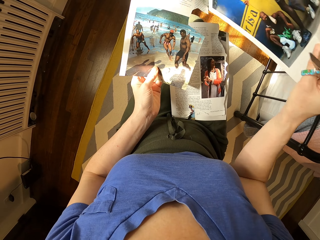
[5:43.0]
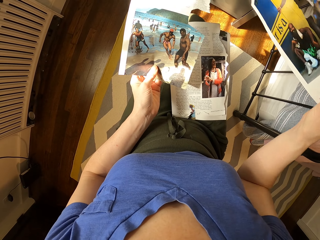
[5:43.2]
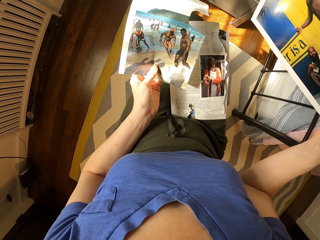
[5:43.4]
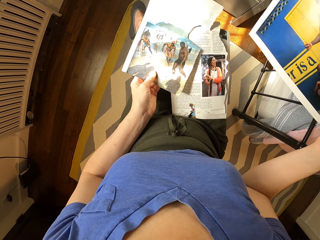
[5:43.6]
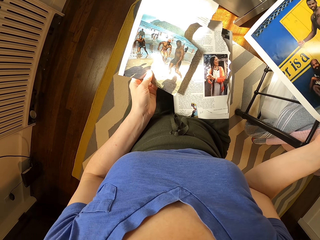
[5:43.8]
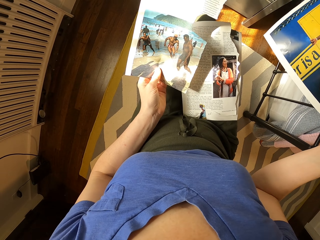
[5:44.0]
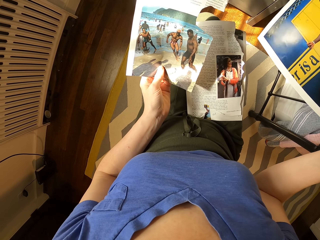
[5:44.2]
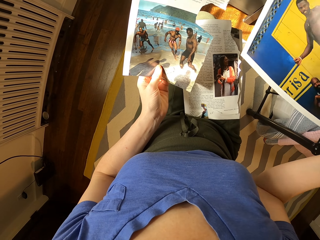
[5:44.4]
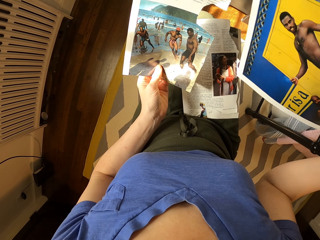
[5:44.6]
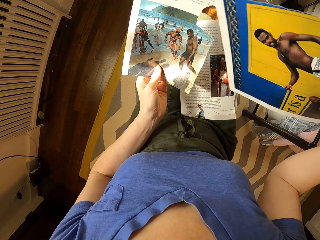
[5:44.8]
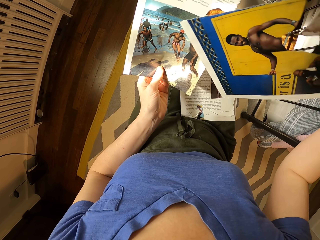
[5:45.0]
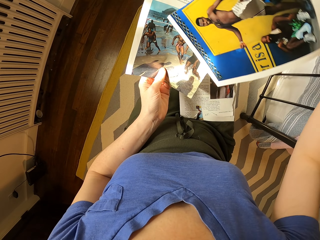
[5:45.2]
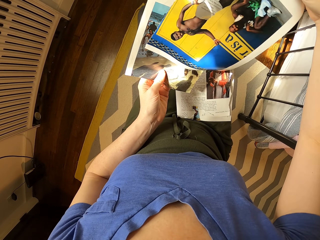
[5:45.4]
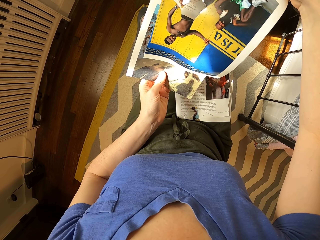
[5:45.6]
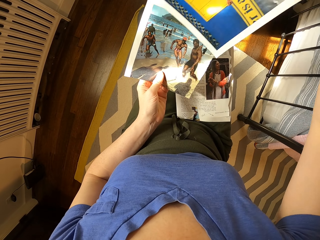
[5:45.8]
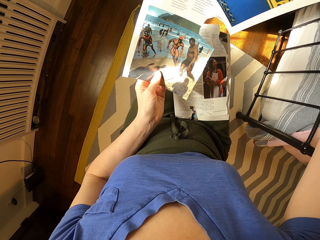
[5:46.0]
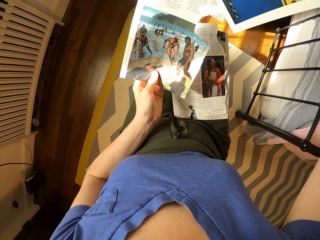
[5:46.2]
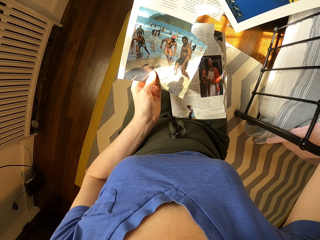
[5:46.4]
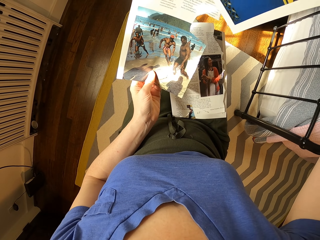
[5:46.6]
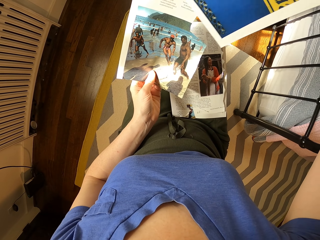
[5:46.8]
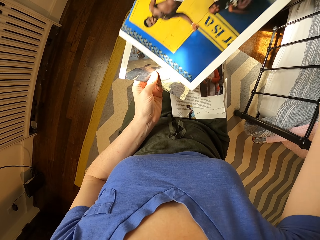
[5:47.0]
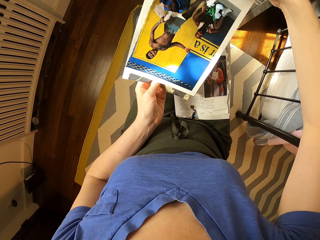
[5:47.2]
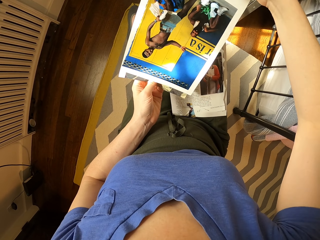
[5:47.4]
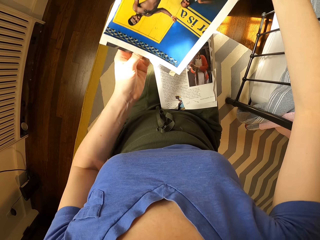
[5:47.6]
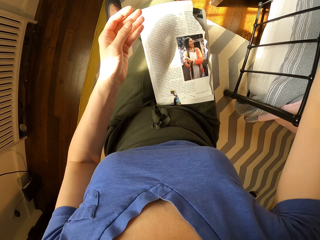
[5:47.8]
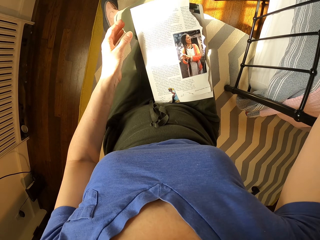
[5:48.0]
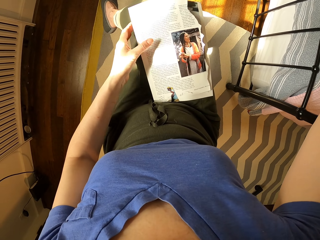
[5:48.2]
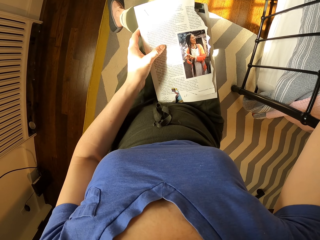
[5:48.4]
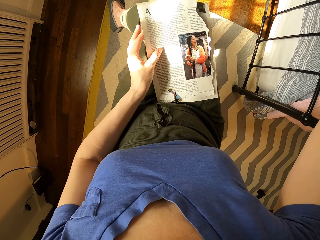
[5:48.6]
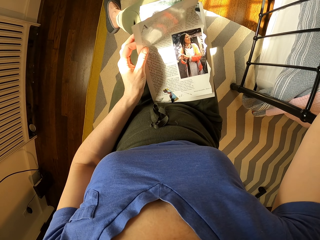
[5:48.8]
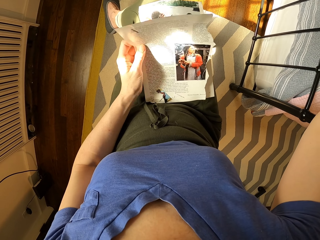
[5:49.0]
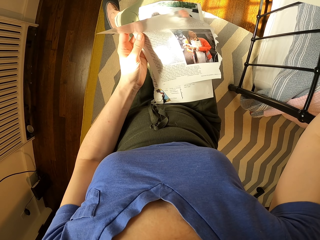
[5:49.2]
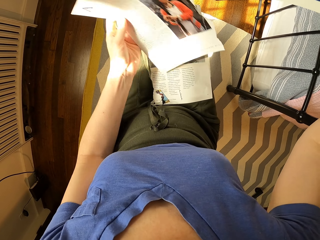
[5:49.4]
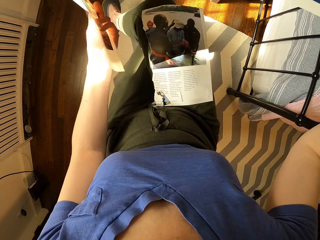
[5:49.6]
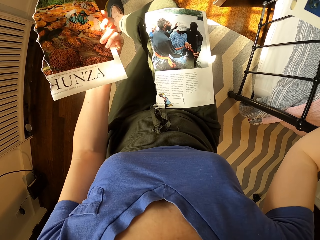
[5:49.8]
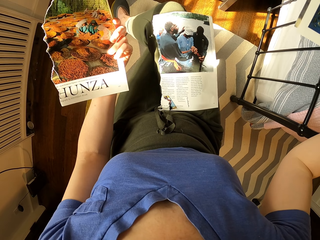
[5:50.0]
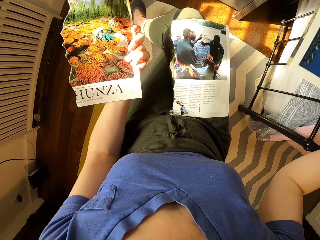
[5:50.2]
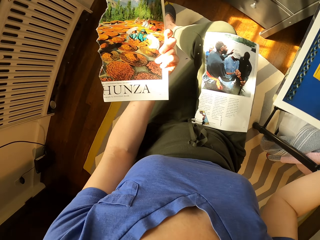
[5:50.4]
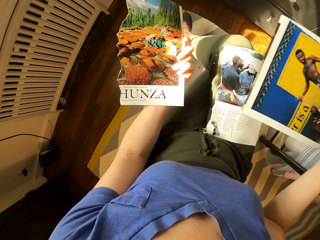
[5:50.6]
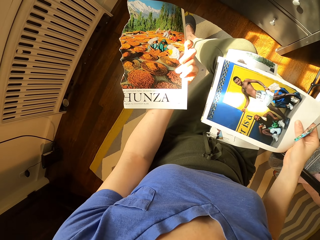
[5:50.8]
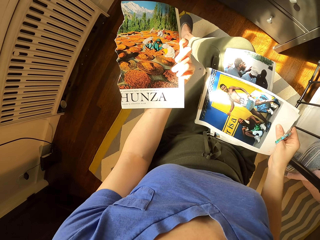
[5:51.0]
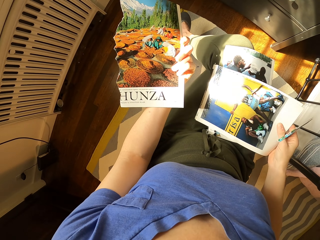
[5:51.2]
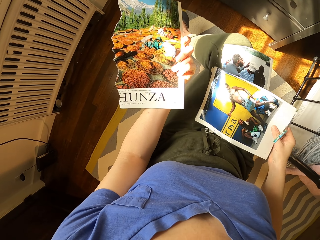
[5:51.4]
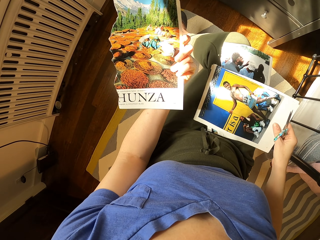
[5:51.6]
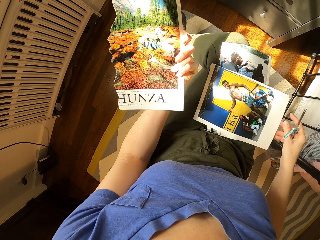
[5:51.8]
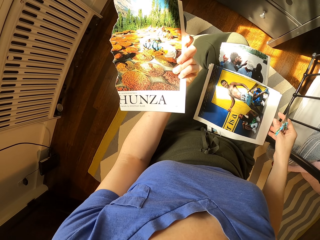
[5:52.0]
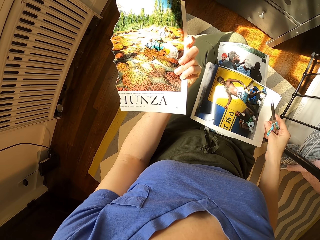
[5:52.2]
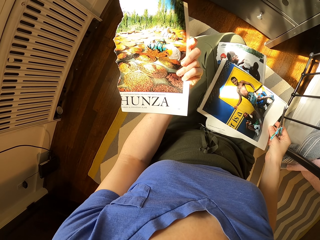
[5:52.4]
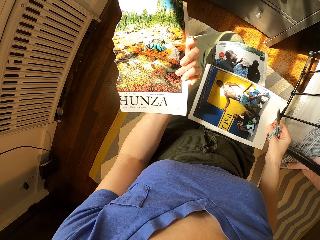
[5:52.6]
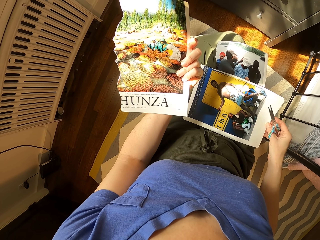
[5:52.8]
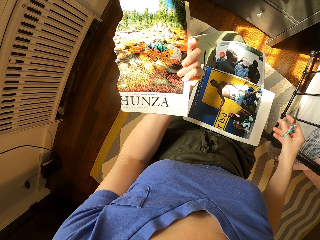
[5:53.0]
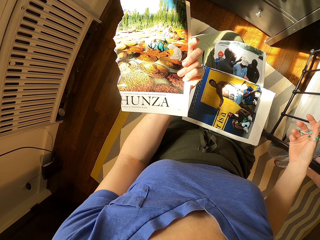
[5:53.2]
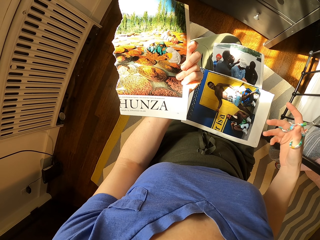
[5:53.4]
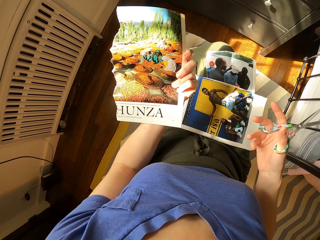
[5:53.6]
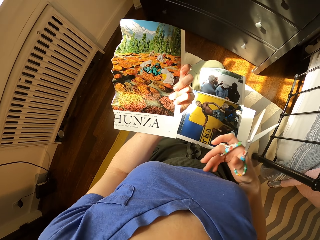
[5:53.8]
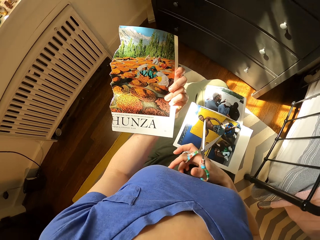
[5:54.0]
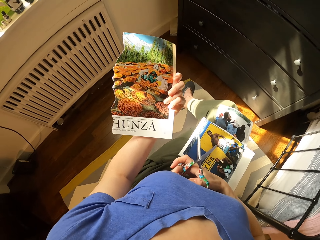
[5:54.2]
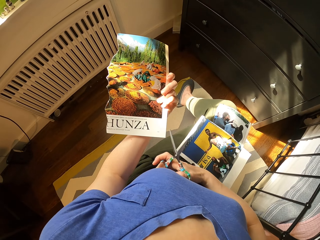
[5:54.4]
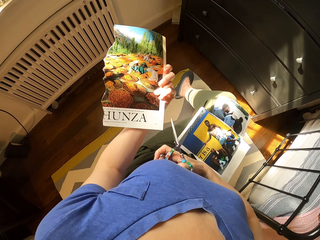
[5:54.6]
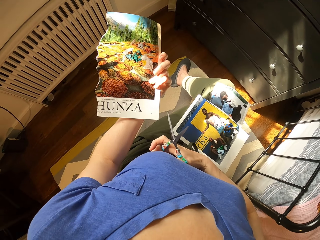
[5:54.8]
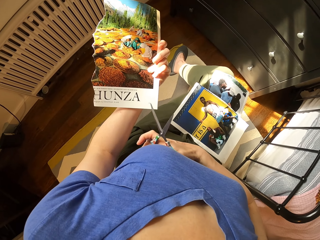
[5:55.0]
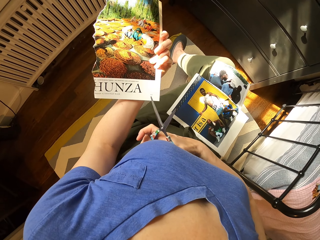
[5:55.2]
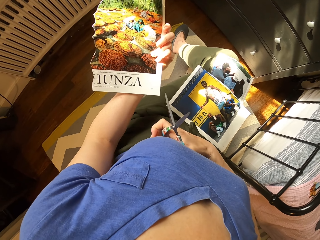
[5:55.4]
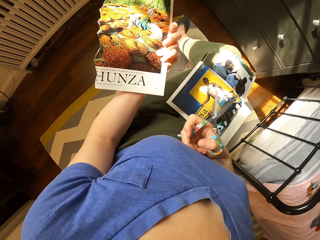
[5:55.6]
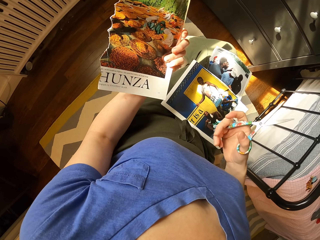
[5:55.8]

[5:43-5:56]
The camera wearer lifts the paper. They lift the paper again. They put the paper down. They move a hand.

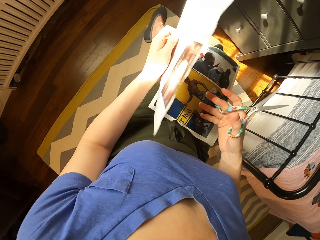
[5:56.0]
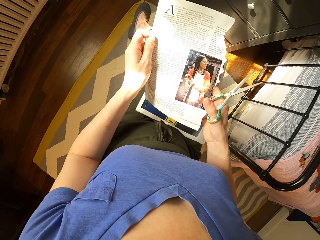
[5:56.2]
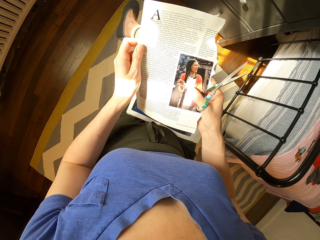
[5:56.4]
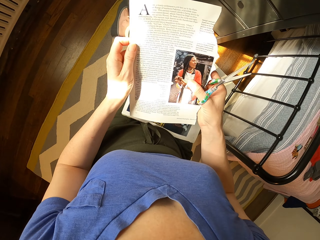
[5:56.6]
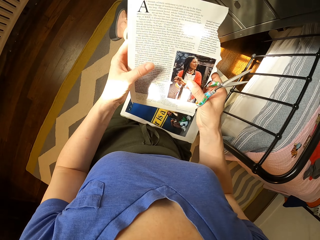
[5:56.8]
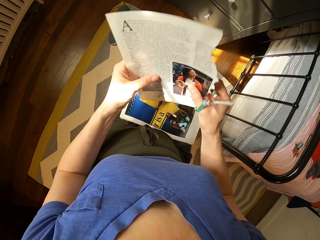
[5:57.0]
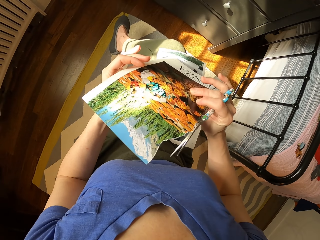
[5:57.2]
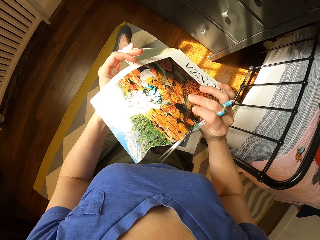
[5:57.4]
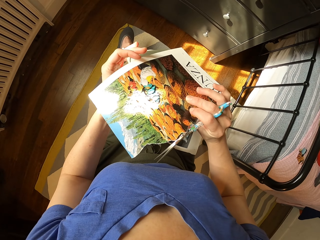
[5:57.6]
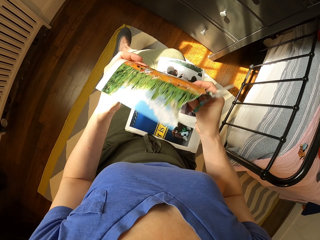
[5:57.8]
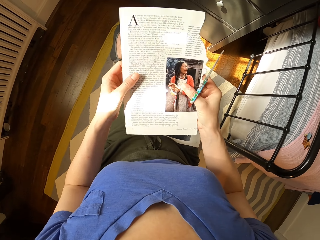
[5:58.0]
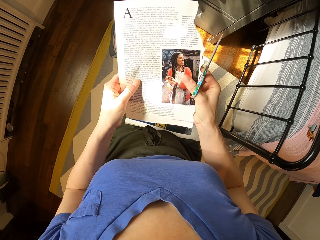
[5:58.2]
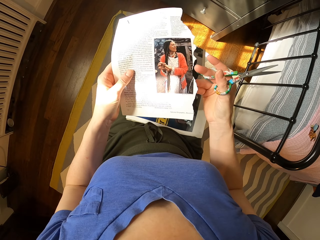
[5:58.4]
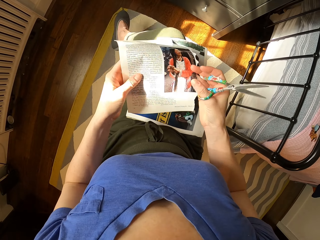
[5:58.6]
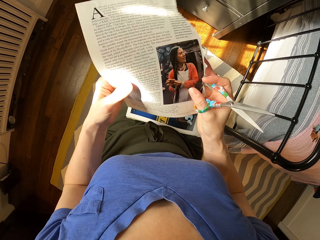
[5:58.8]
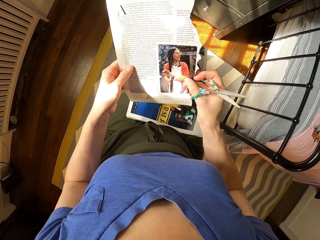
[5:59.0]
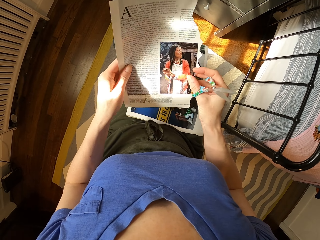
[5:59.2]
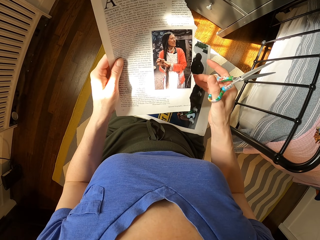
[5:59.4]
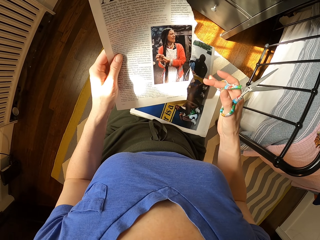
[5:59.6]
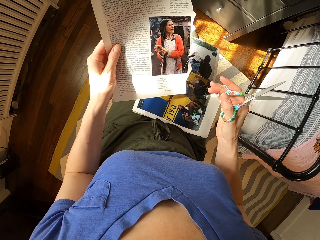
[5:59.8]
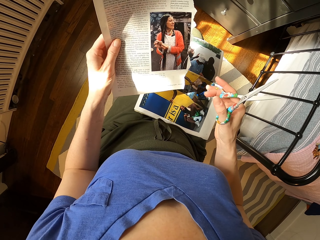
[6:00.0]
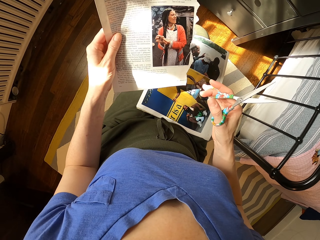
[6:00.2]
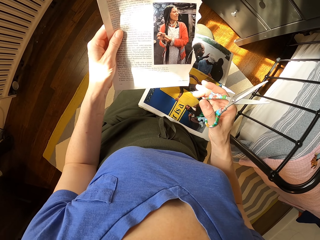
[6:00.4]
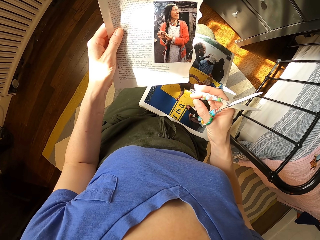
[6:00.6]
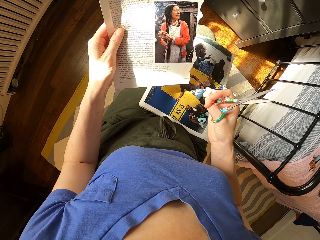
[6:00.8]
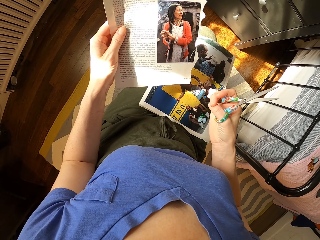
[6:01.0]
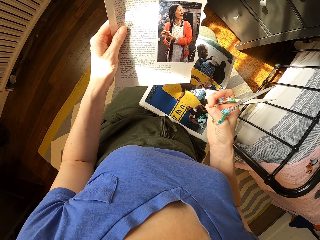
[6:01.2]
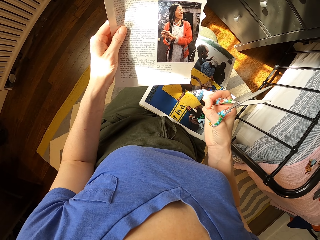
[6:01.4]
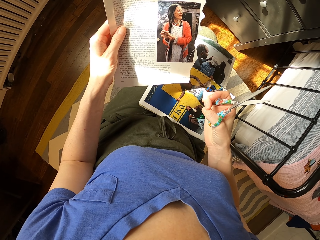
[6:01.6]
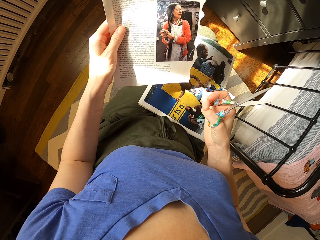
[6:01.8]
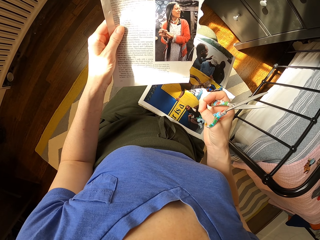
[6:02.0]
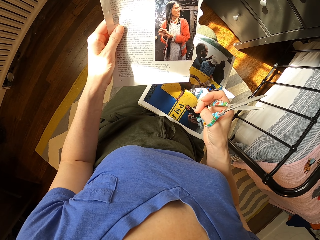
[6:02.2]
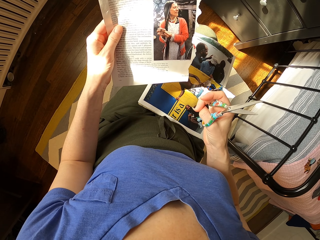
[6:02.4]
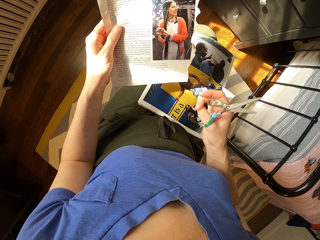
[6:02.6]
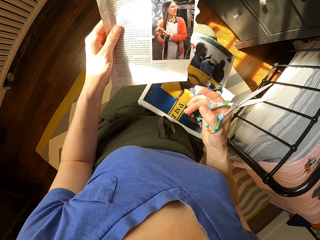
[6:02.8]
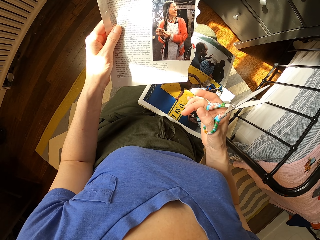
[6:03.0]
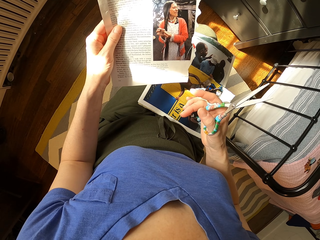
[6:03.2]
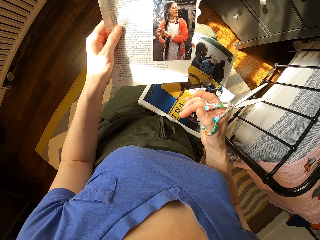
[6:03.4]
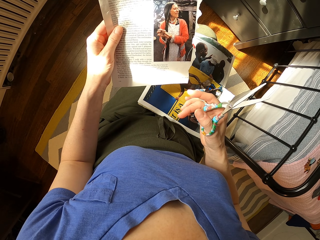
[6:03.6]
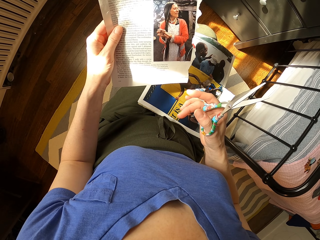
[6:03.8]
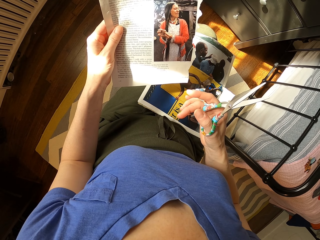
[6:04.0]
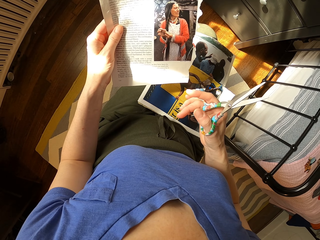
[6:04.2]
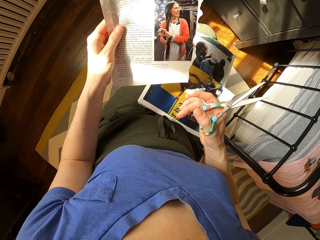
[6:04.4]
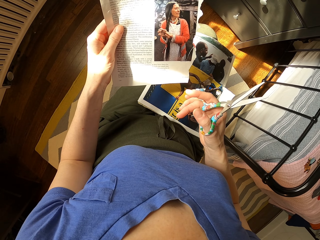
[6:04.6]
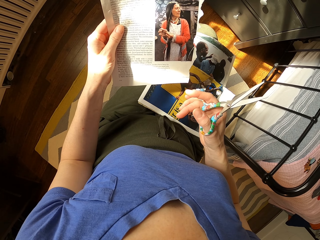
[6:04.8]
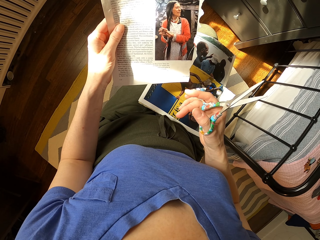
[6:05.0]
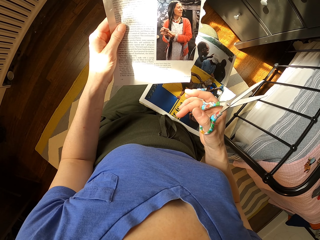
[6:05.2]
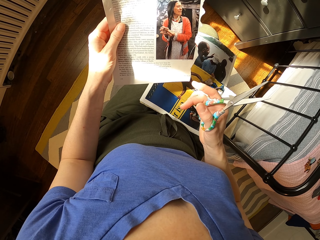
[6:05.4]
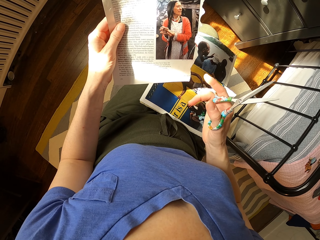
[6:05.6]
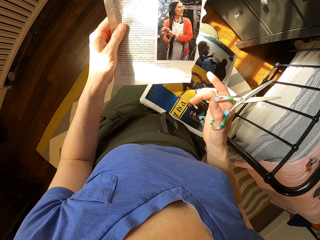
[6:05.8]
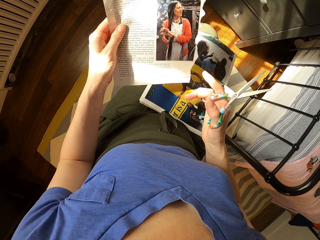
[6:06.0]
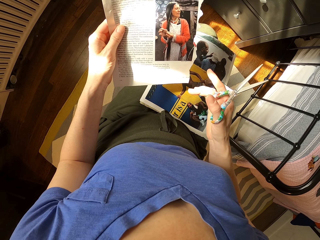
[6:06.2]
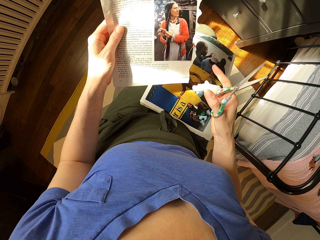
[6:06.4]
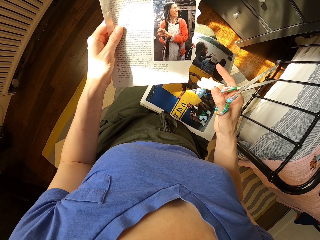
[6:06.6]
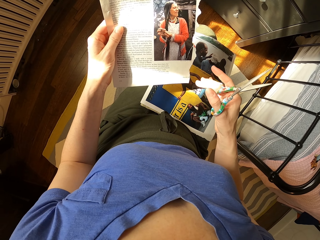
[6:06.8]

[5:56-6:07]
The camera wearer turns the paper. They look at the paper.
